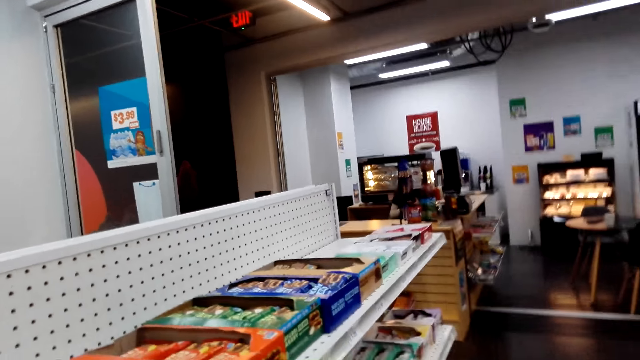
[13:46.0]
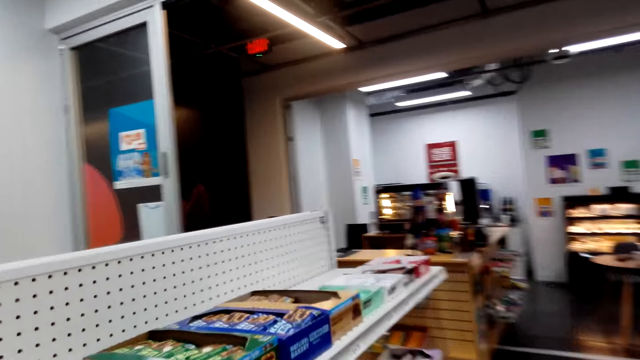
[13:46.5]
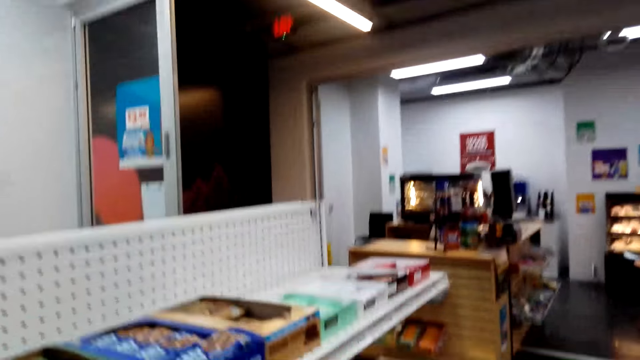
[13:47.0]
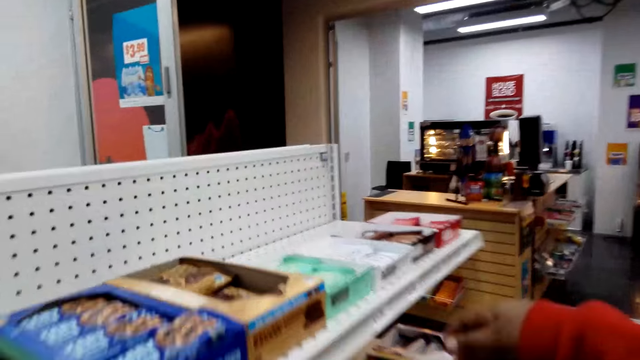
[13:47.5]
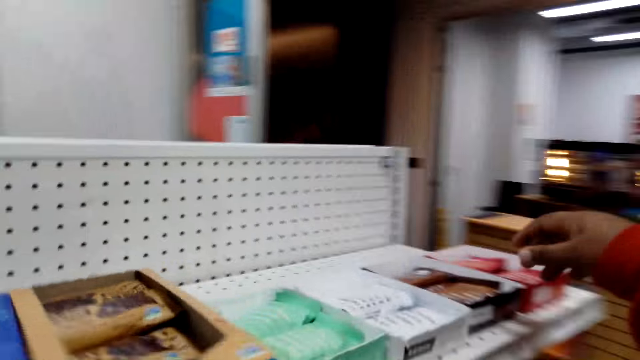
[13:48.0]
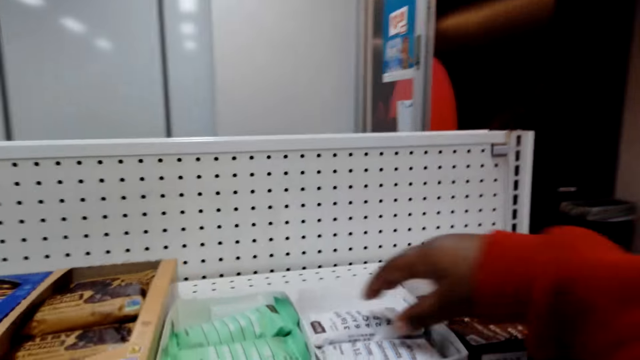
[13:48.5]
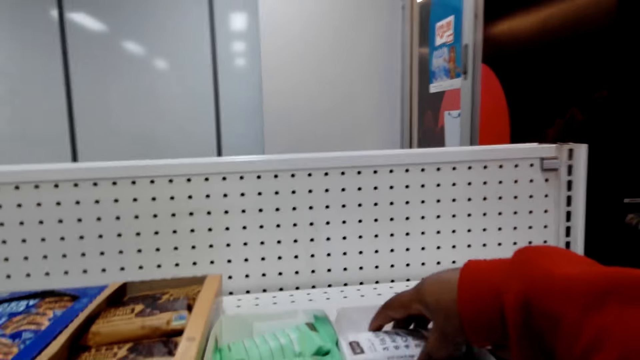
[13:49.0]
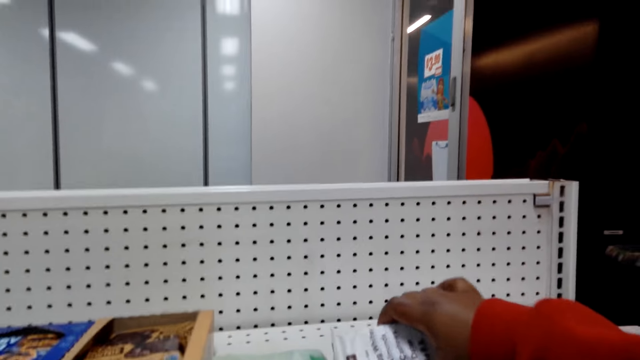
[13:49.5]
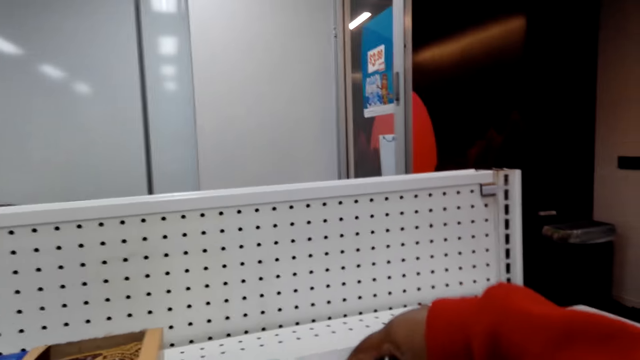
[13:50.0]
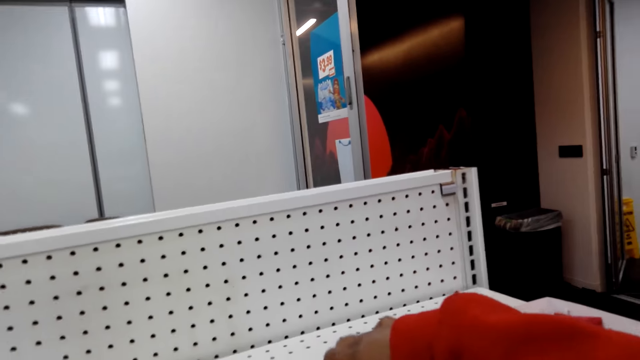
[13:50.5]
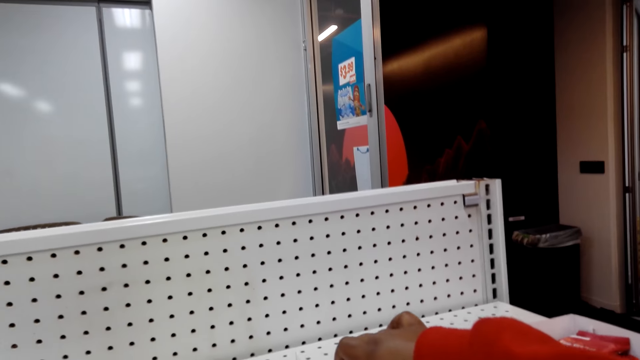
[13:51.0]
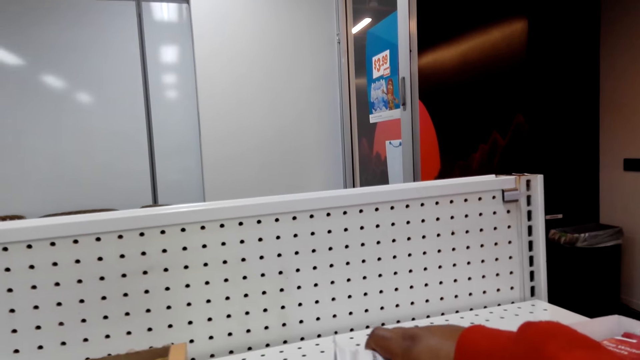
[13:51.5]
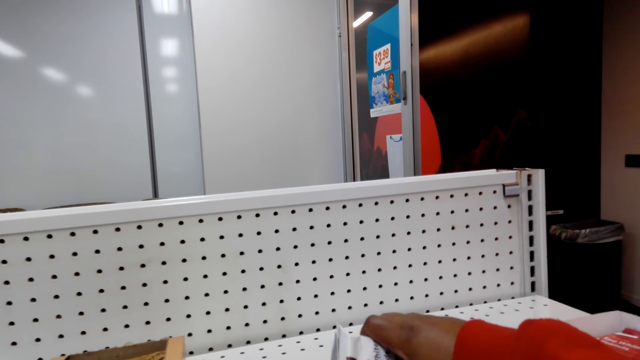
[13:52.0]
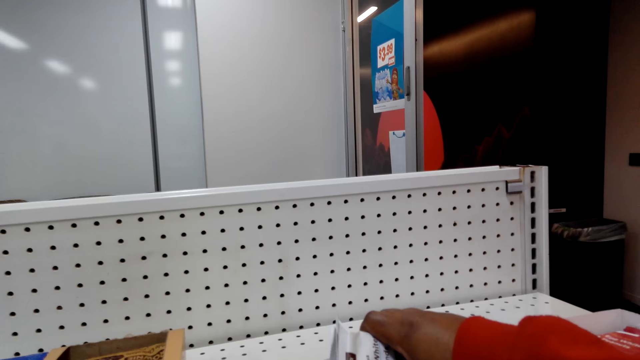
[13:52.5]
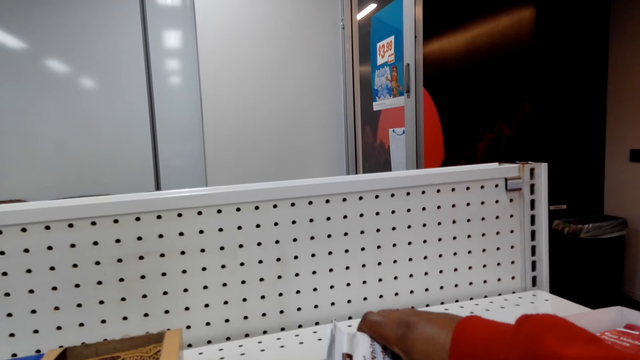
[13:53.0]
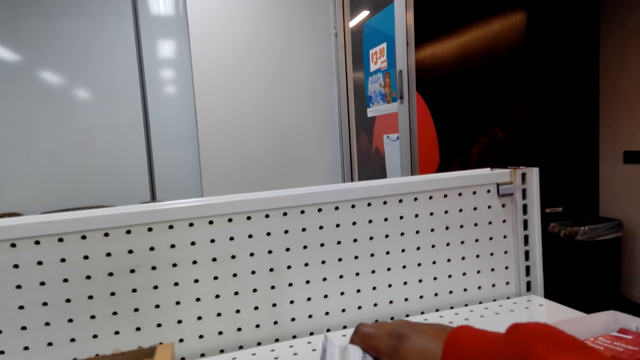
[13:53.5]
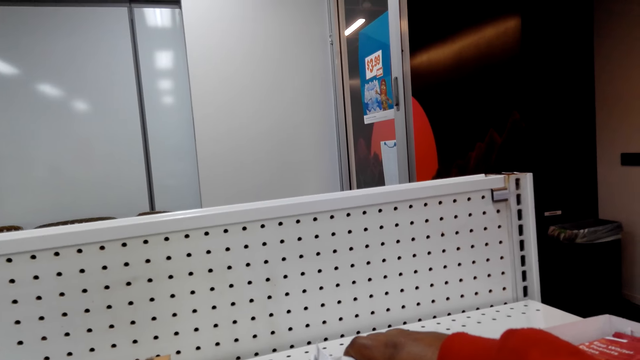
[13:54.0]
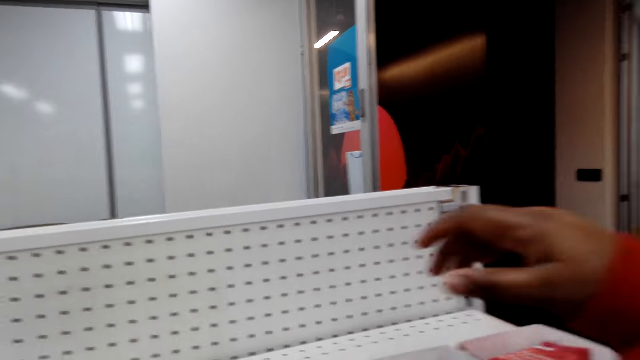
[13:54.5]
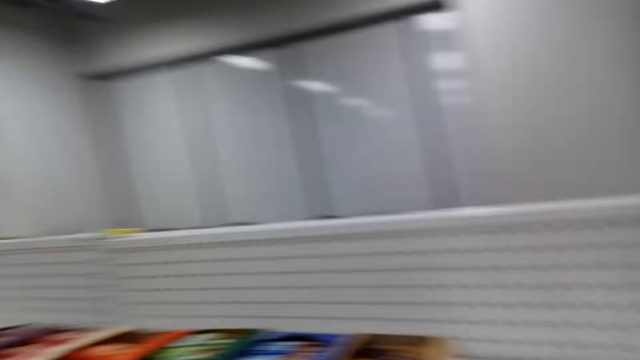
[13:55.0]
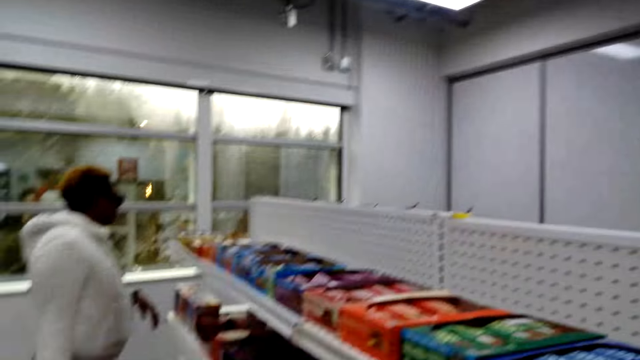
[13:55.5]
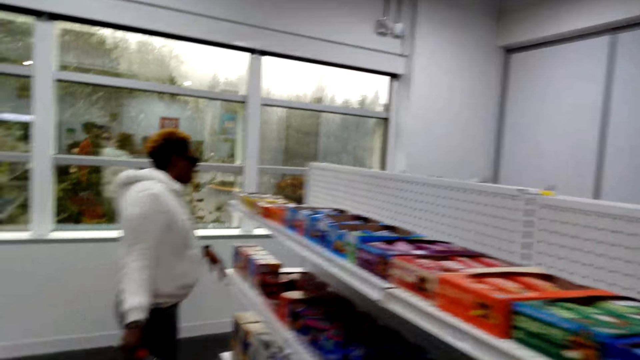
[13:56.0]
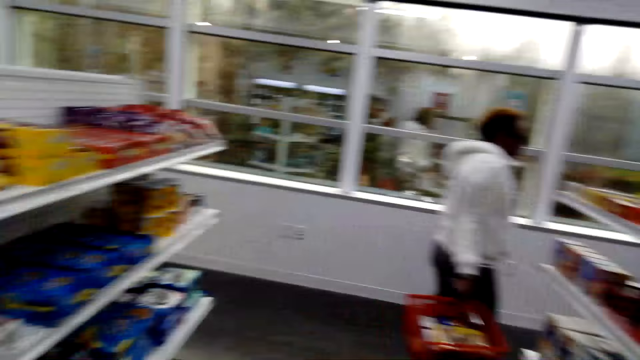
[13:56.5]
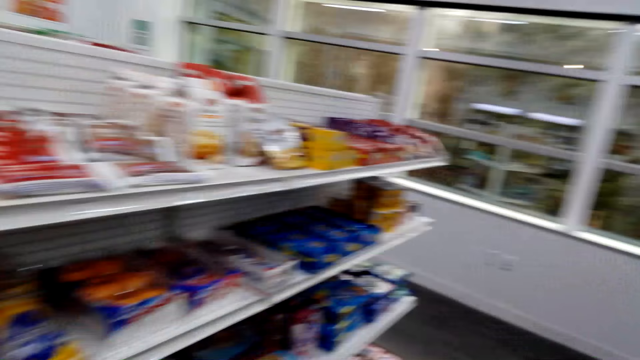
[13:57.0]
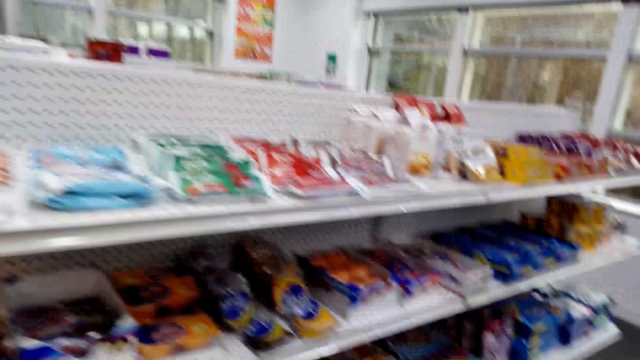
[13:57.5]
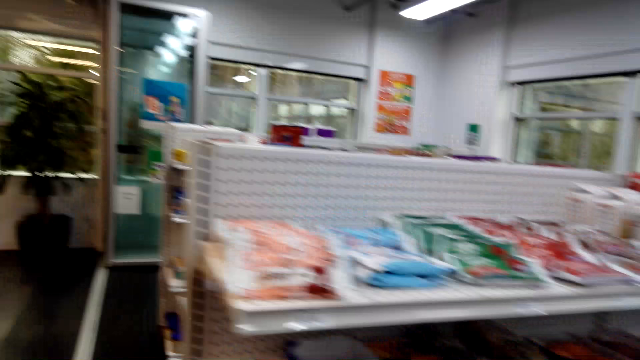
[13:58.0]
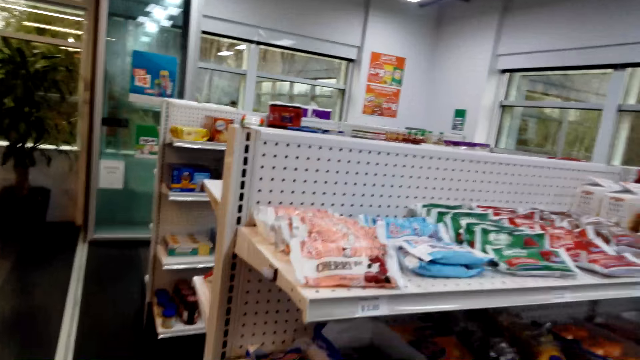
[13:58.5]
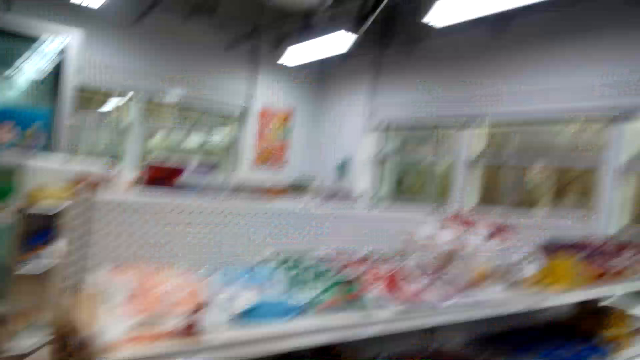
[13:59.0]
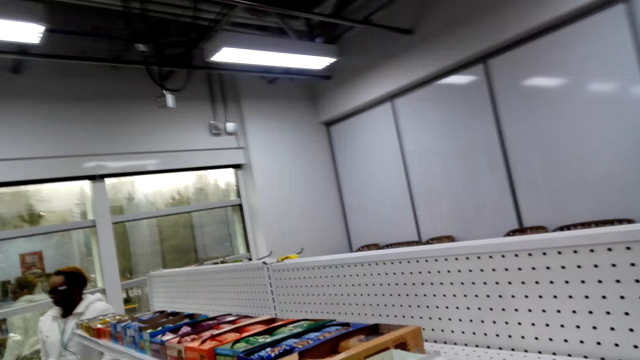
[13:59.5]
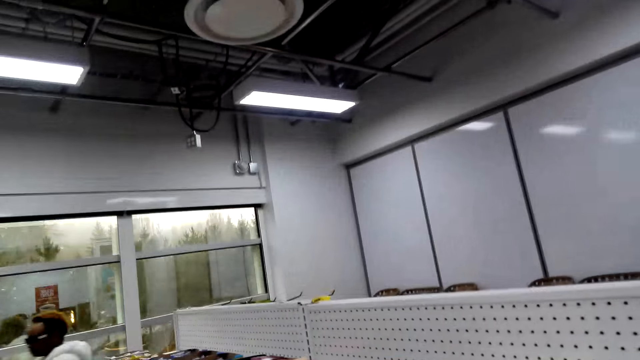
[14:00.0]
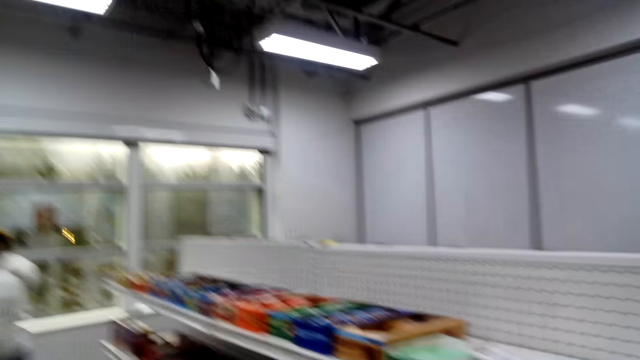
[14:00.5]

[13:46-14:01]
The camera wearer walks around. They pick up something. They look at the chocolate. They hold something. They drop something. They walk around the shop.

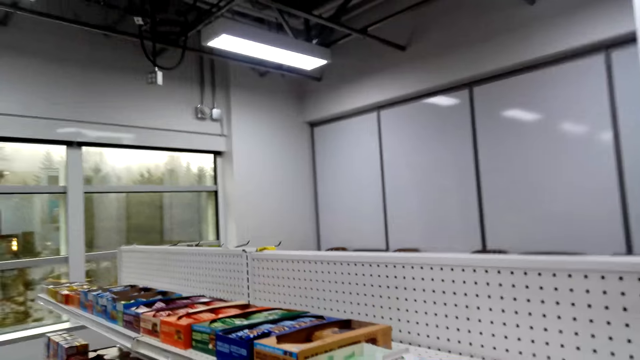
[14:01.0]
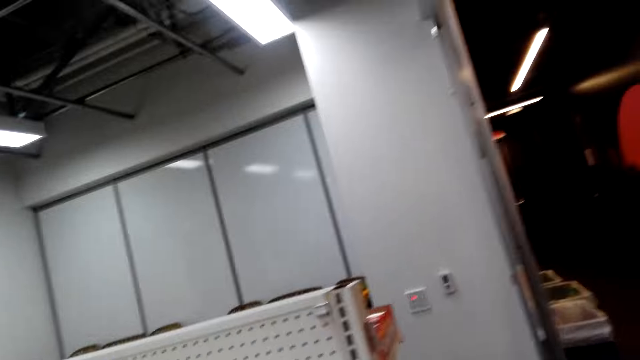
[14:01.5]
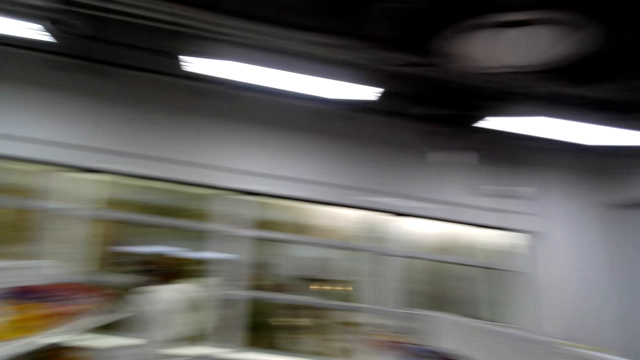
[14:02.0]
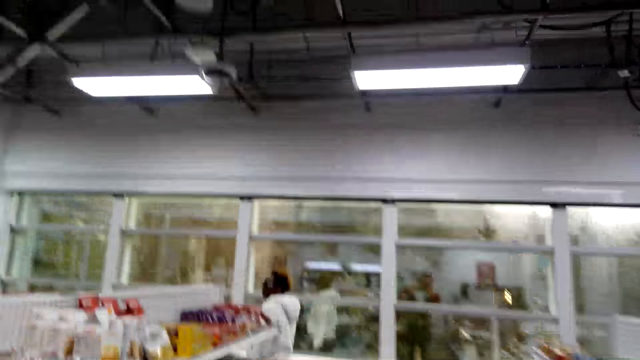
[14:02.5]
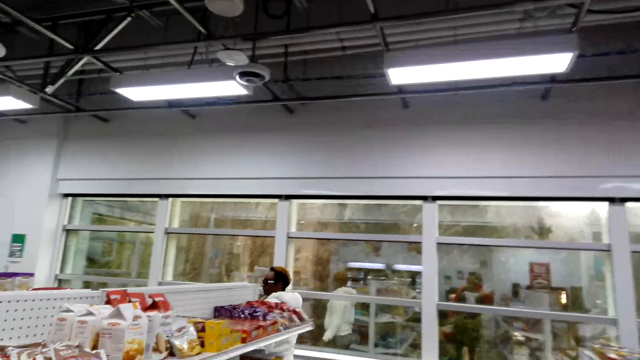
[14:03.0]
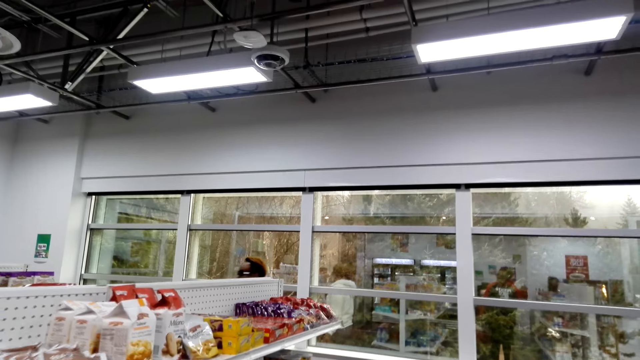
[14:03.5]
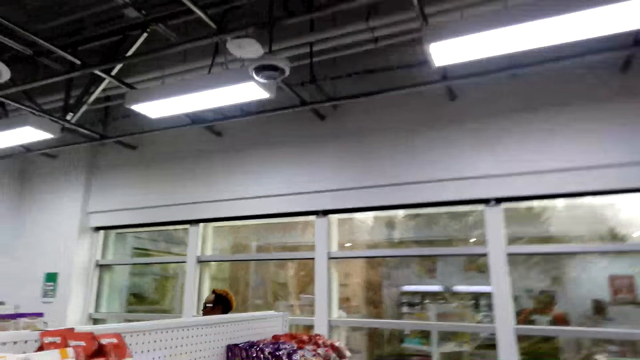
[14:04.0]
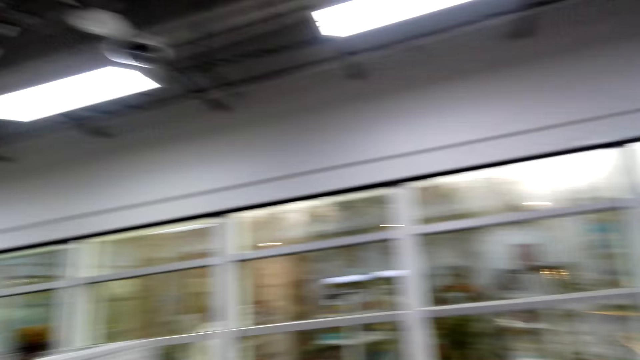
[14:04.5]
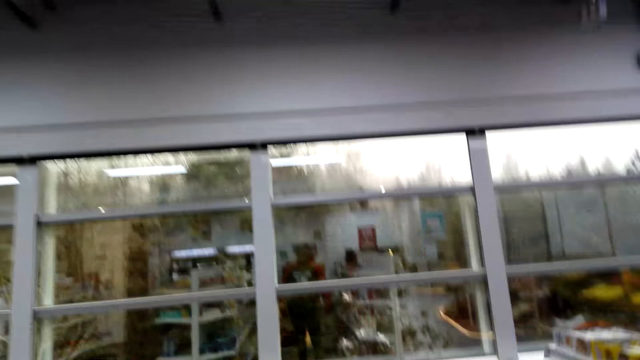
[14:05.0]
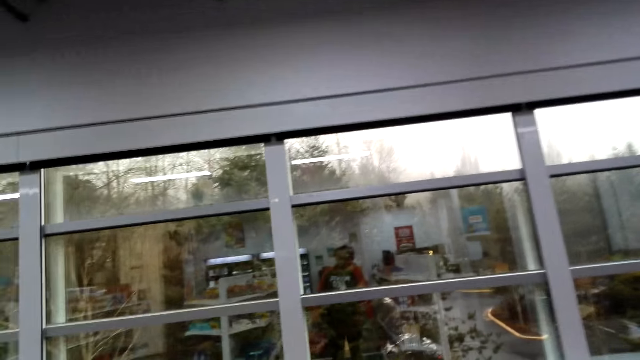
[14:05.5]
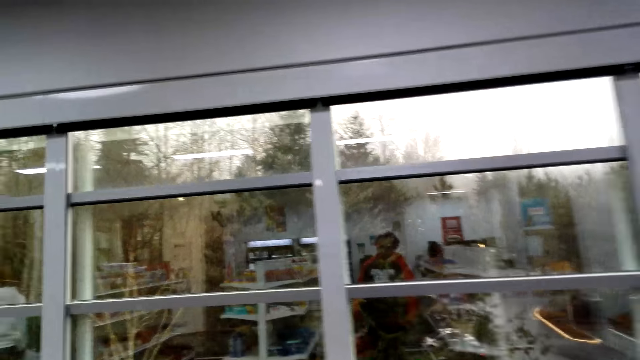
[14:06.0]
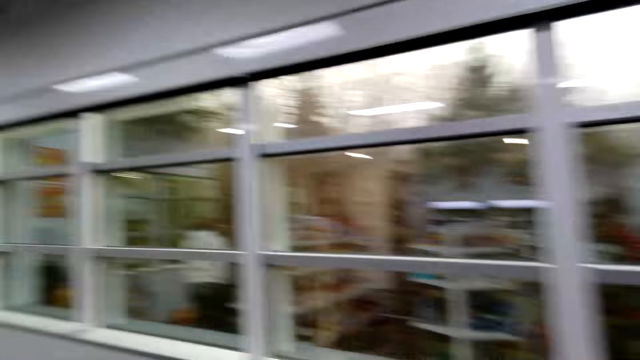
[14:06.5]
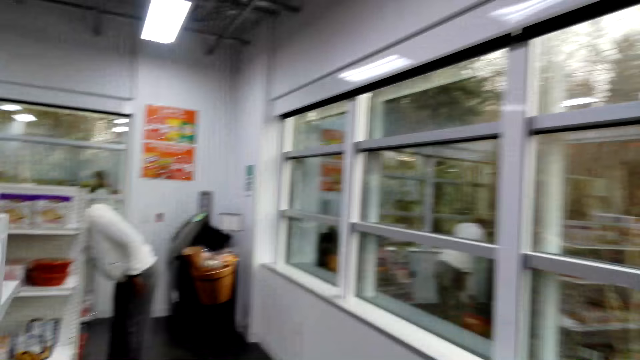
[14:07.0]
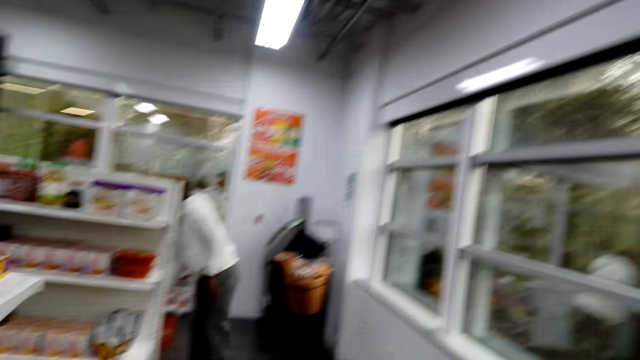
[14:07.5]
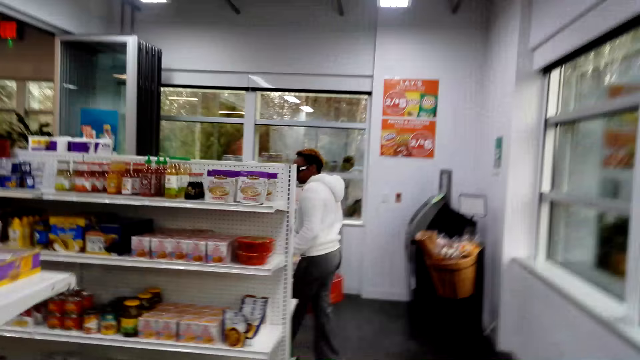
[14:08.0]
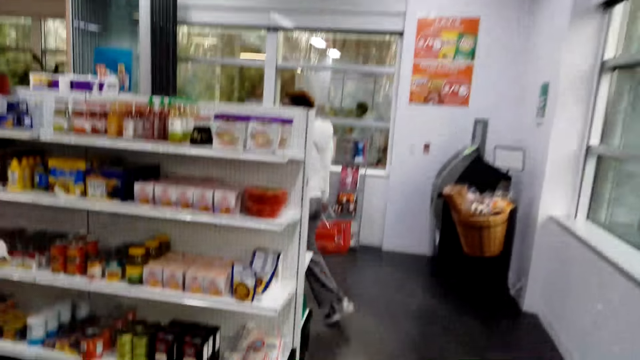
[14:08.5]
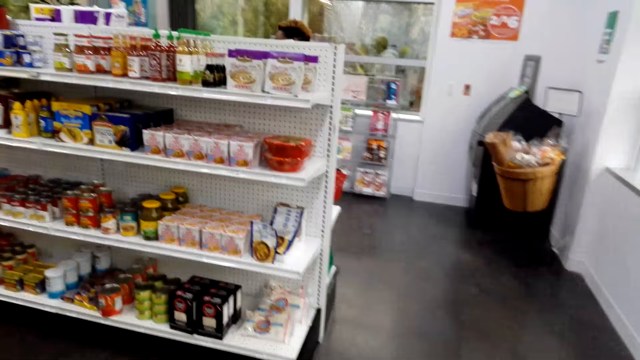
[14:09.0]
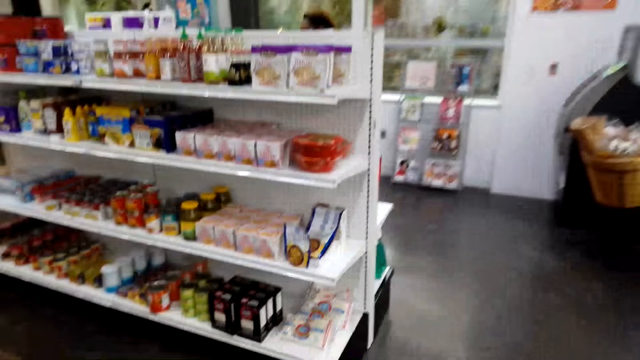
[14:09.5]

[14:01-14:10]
A woman walks around.
